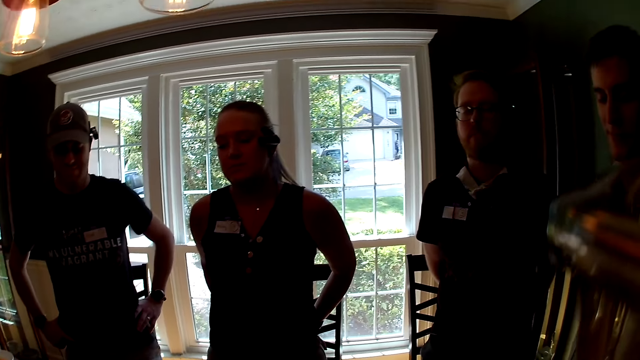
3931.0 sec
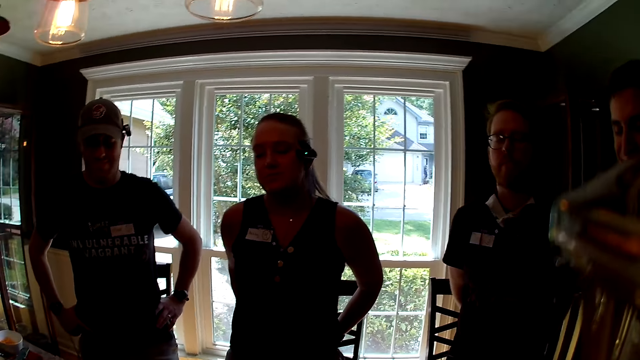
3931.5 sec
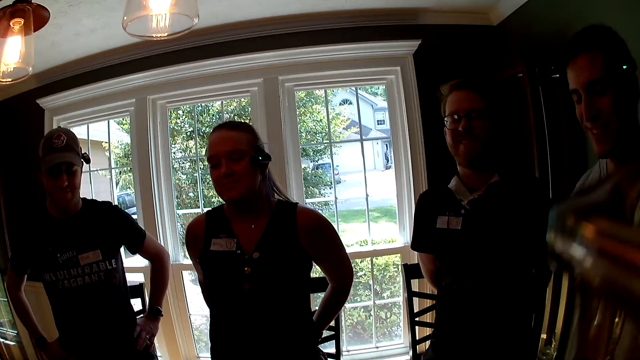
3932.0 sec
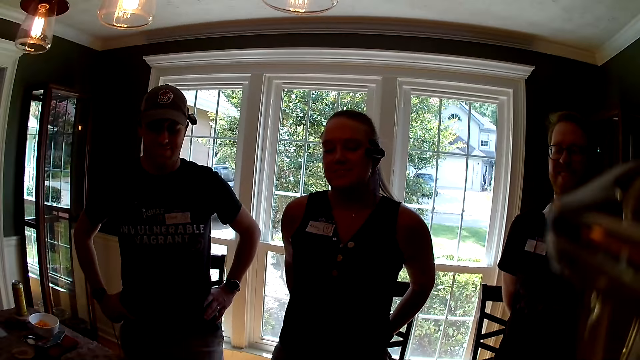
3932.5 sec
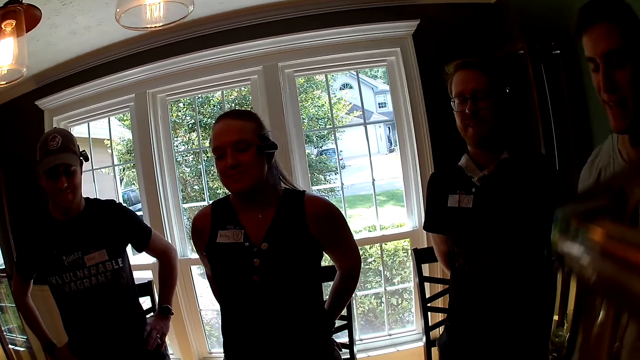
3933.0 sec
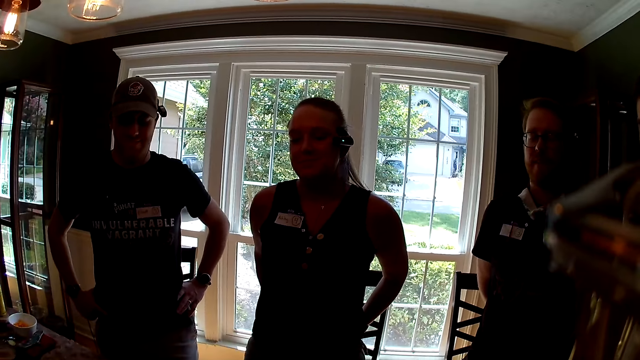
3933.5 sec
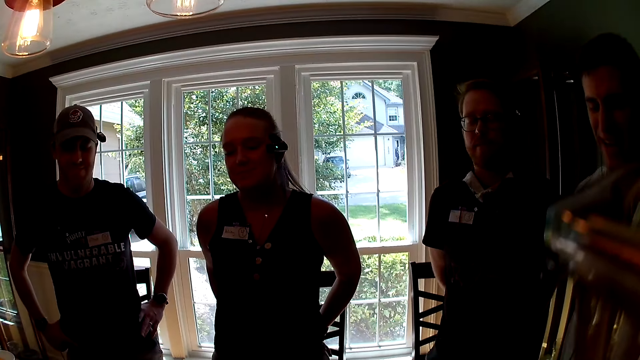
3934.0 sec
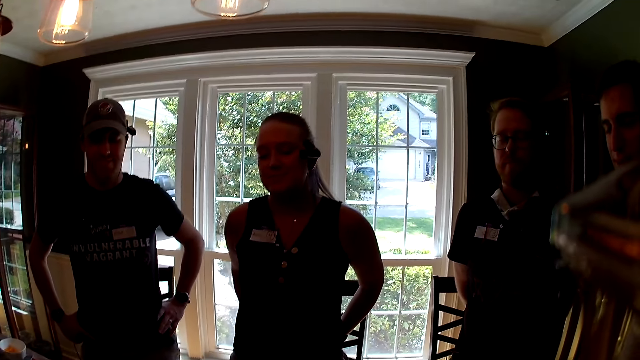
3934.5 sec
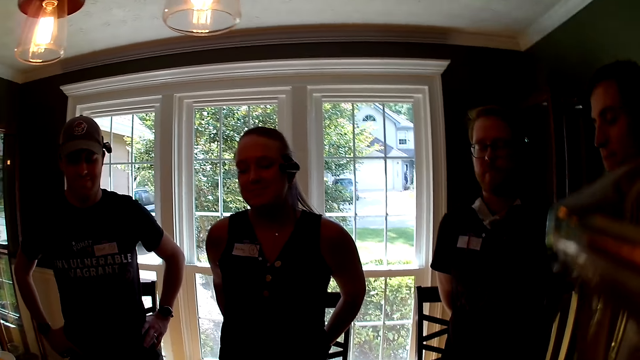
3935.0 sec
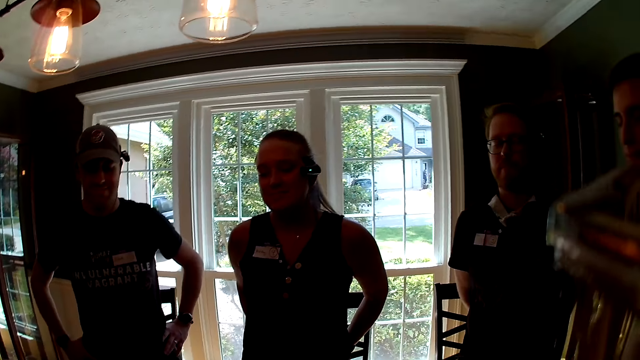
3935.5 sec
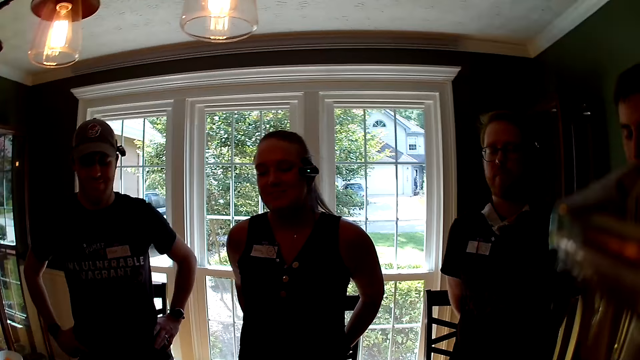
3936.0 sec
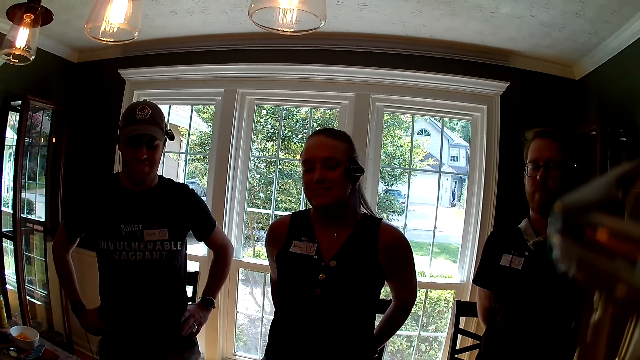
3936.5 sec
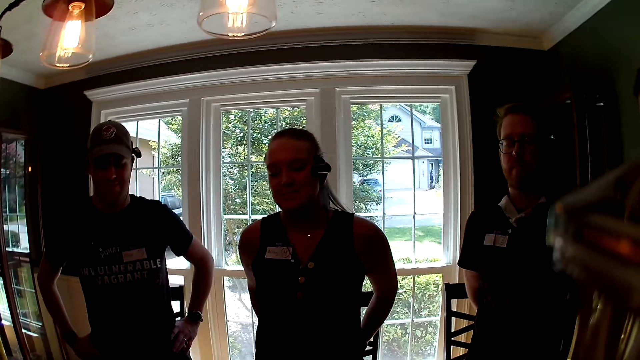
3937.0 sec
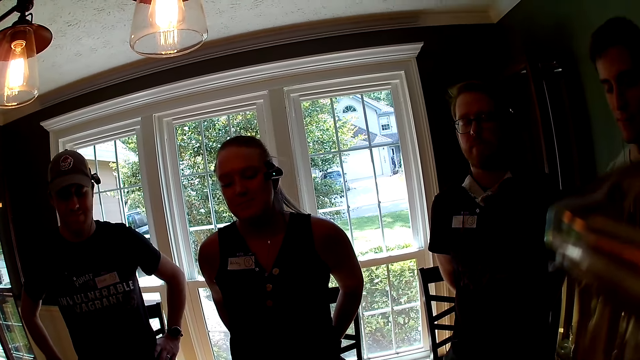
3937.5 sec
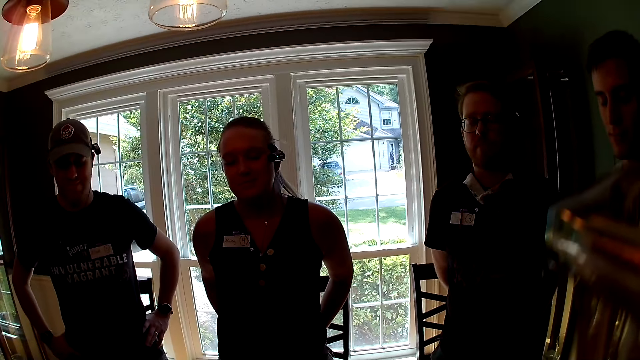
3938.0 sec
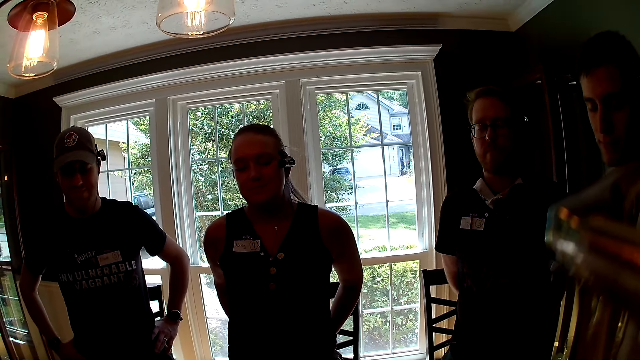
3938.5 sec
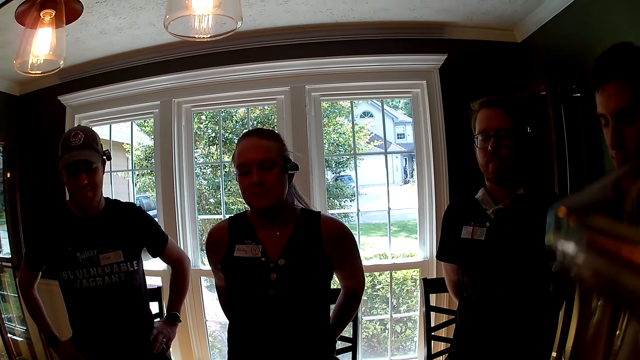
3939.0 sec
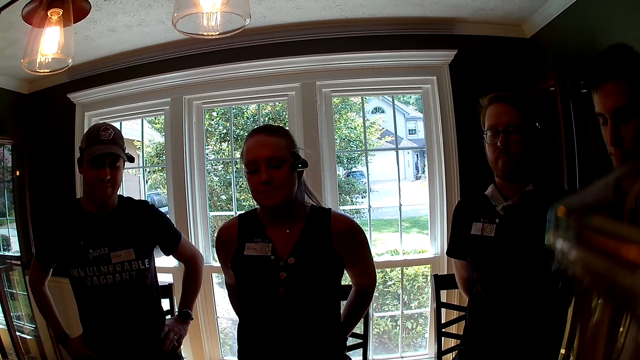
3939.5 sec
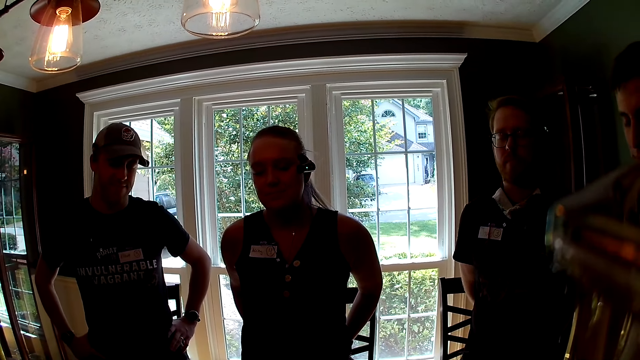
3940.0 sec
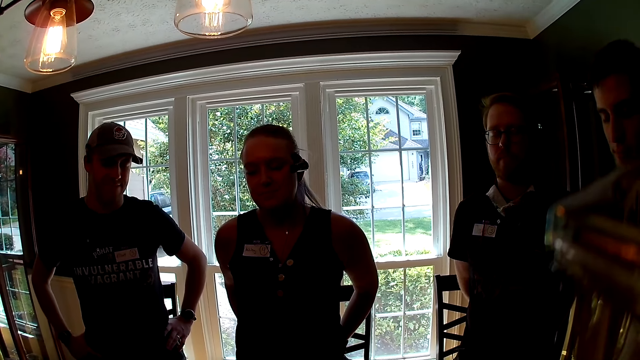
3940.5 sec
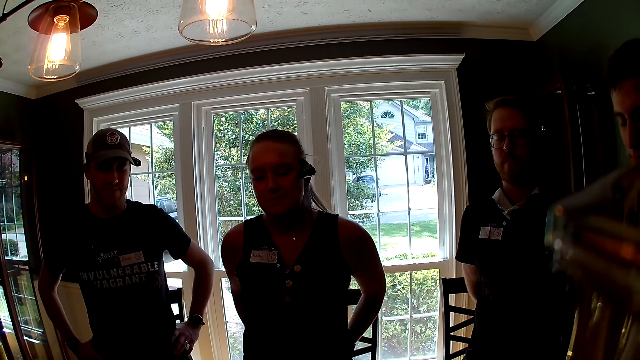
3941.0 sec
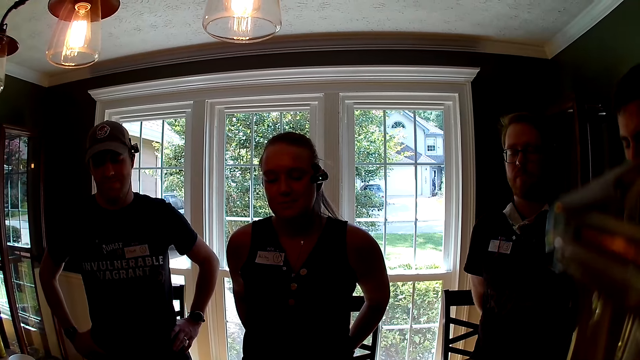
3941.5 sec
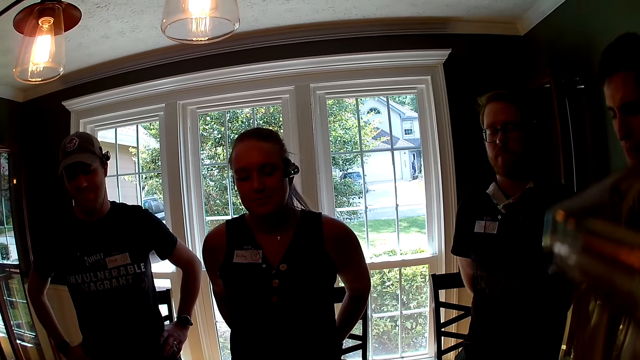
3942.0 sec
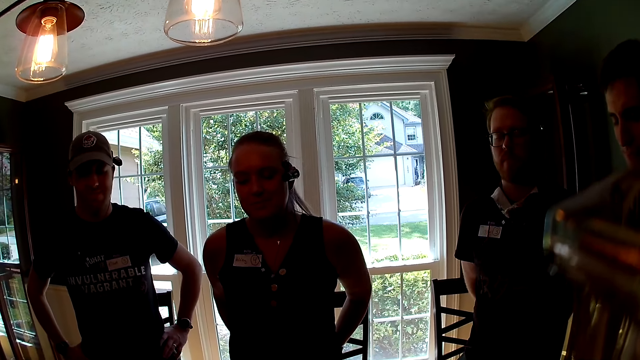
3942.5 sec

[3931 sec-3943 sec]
The camera wearer talks. They look around.

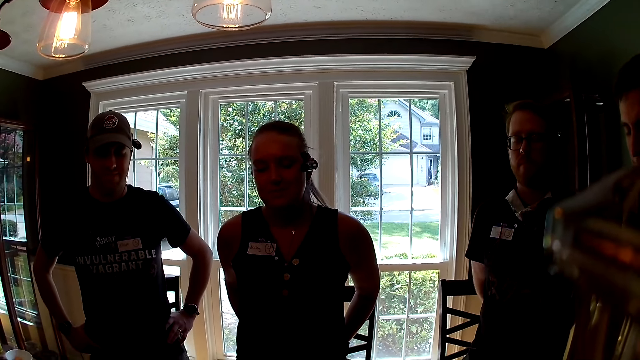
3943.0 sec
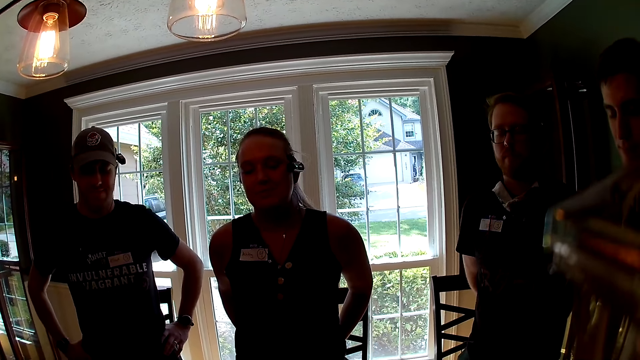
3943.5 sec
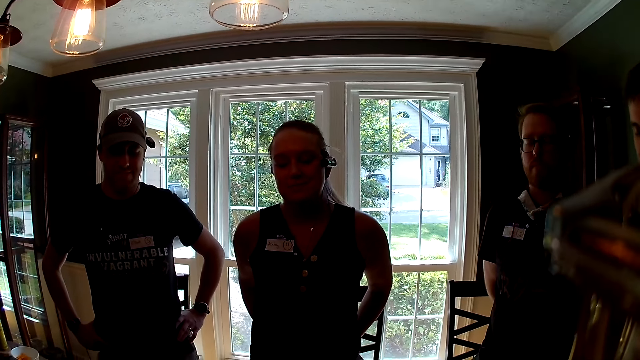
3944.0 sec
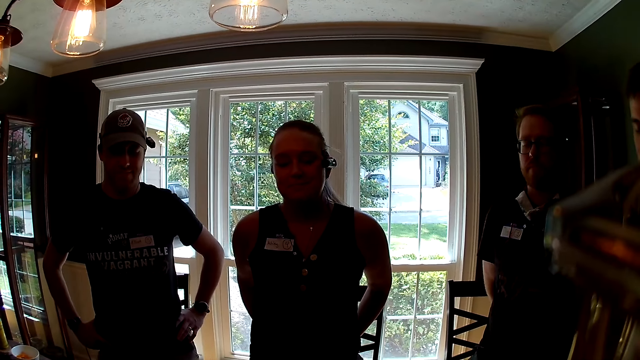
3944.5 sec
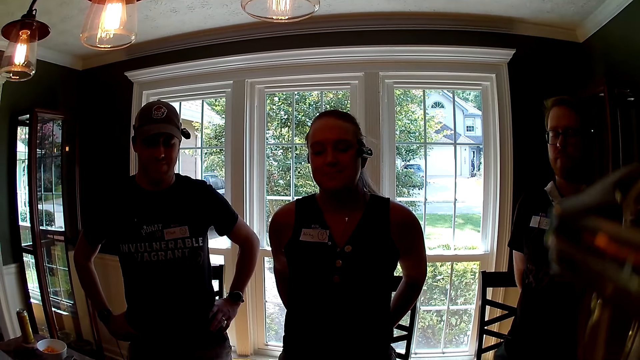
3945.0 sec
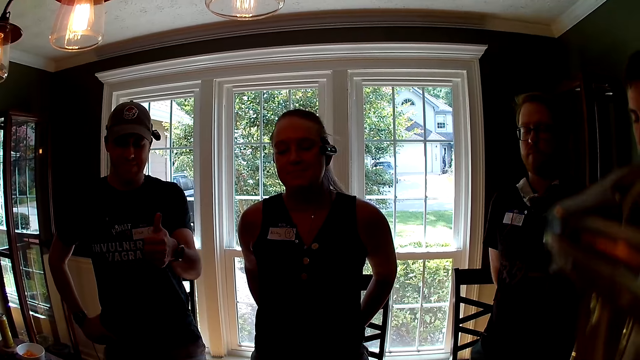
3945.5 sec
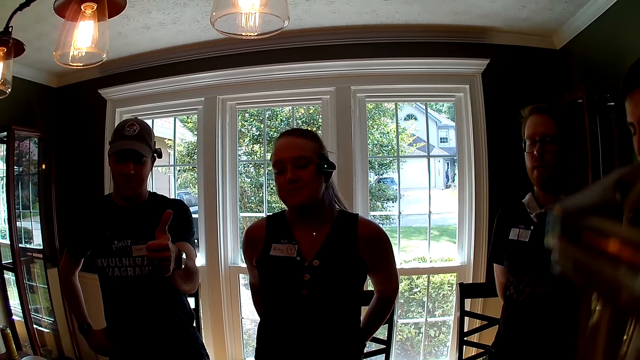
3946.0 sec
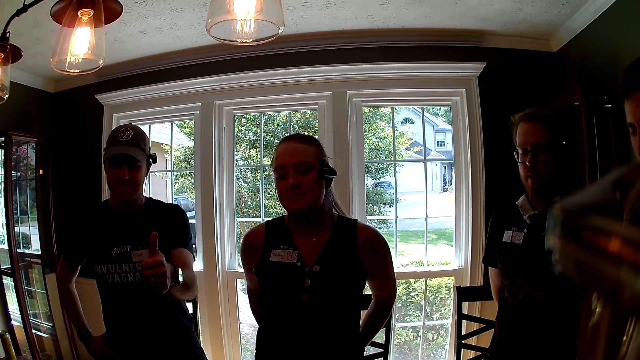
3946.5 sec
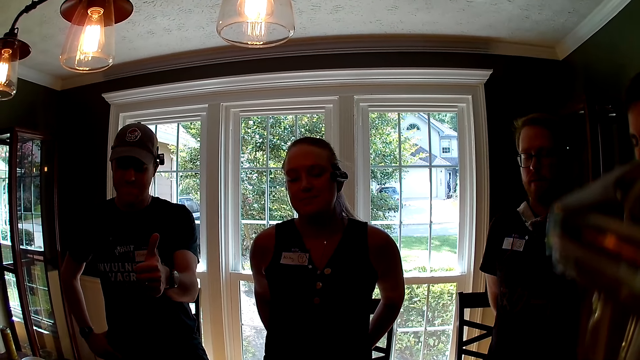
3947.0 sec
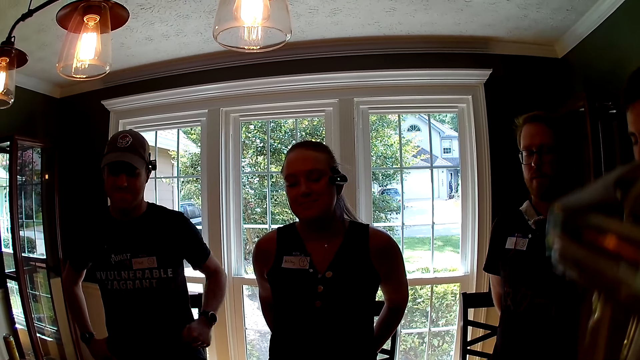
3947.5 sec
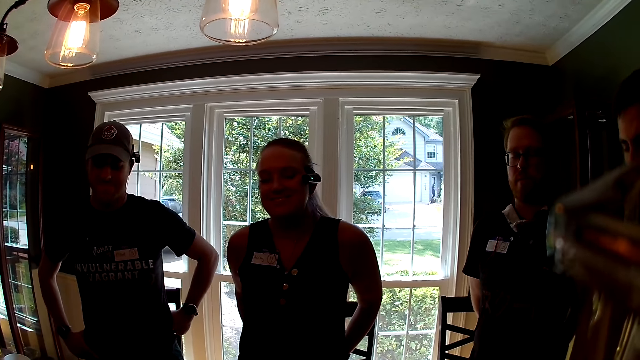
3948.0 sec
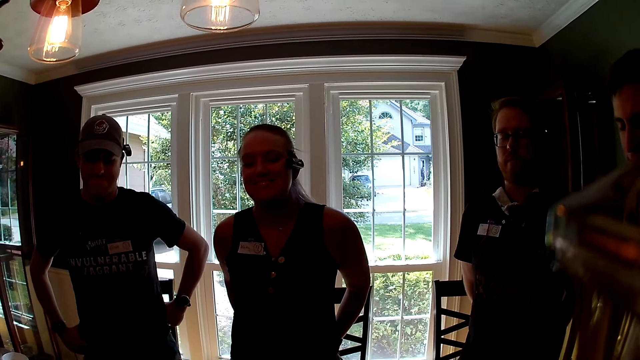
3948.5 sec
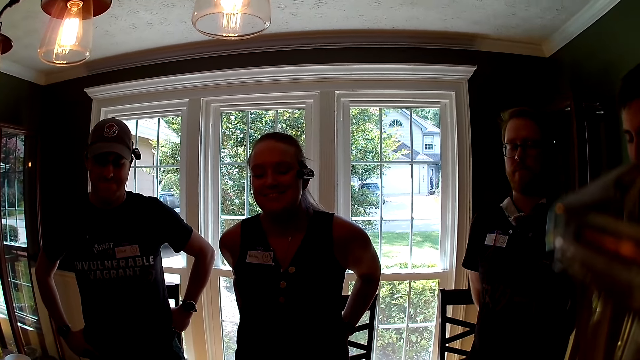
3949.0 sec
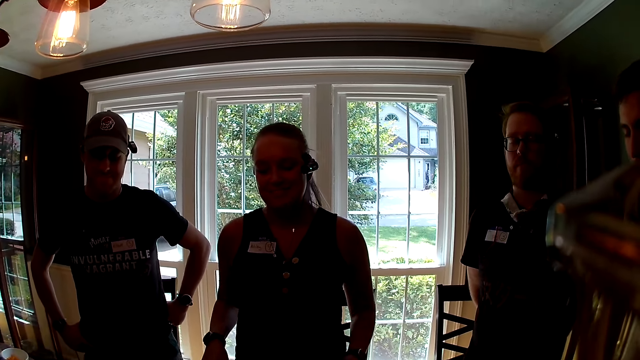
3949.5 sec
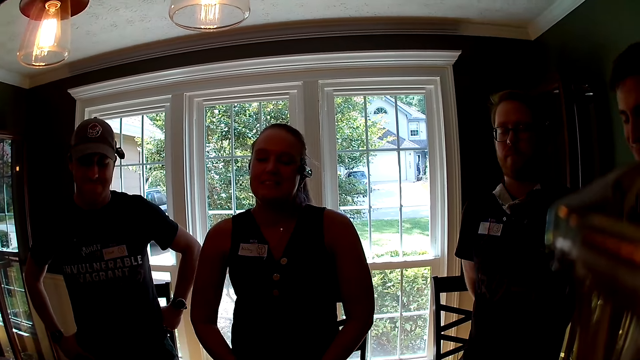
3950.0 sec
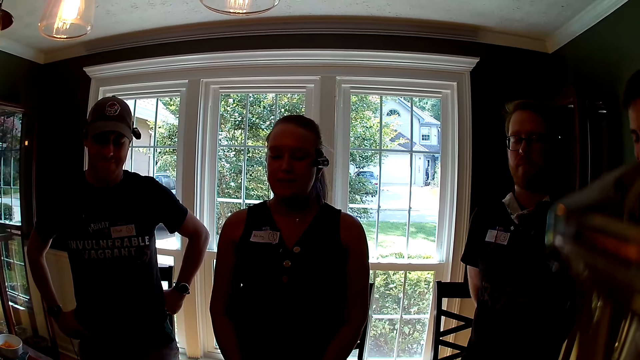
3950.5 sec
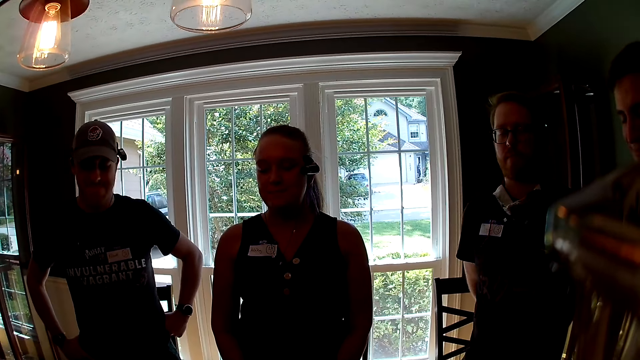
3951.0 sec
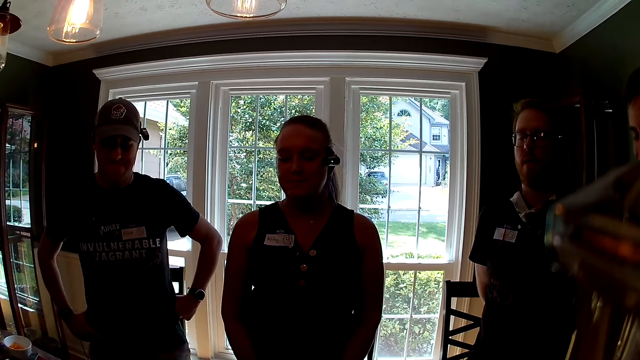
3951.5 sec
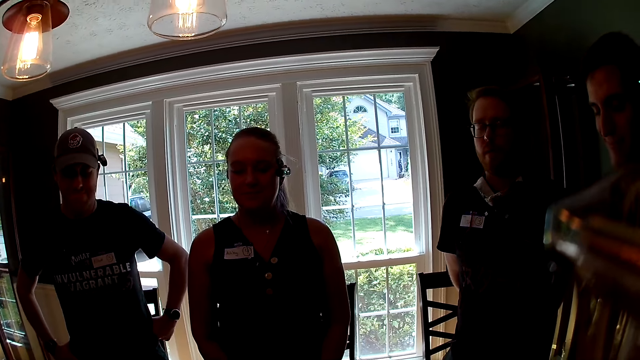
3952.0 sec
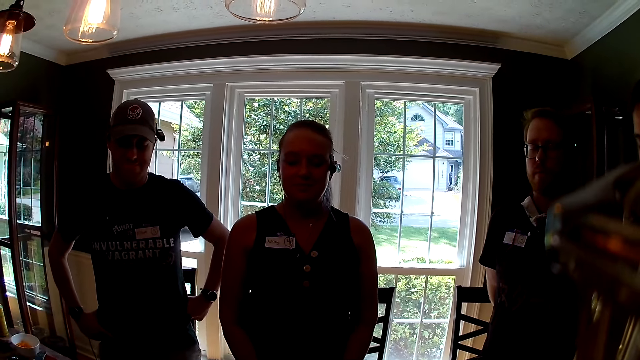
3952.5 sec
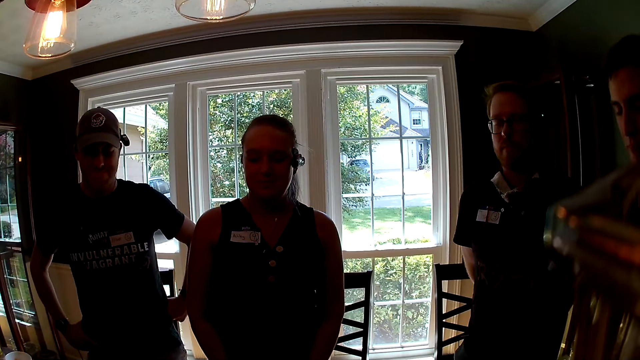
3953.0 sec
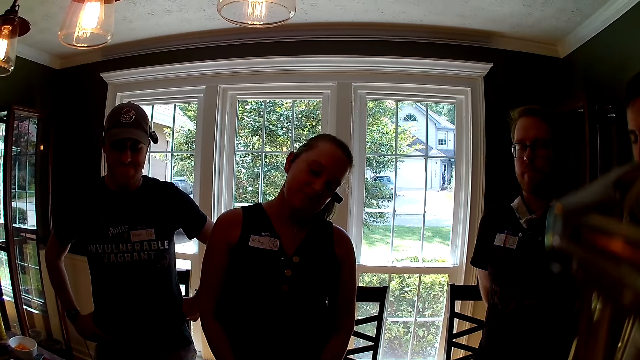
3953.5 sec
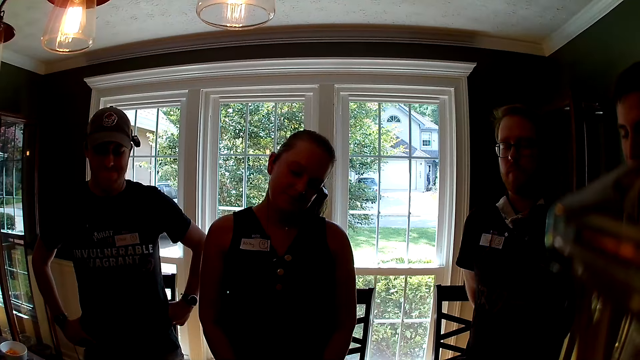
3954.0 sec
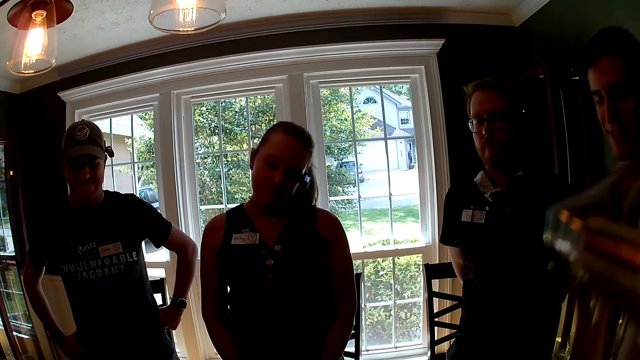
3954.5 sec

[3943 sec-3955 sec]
The camera wearer talks. The man sticks out his left thumb. The man drops his left hand. The camera wearer looks around.
